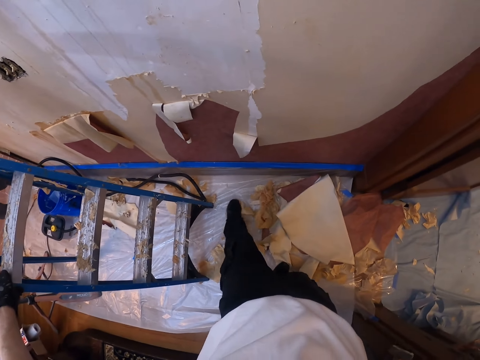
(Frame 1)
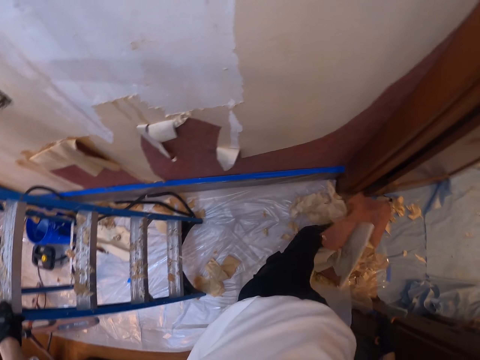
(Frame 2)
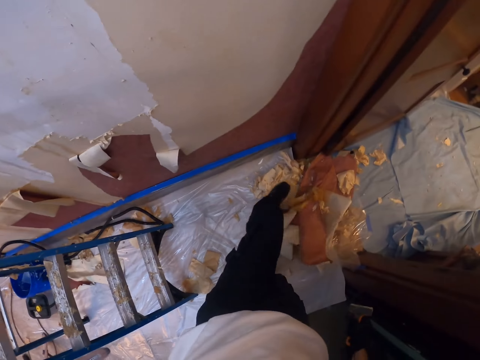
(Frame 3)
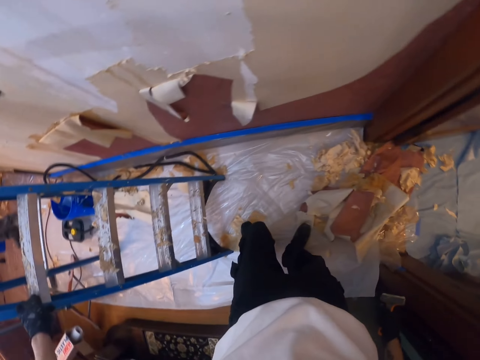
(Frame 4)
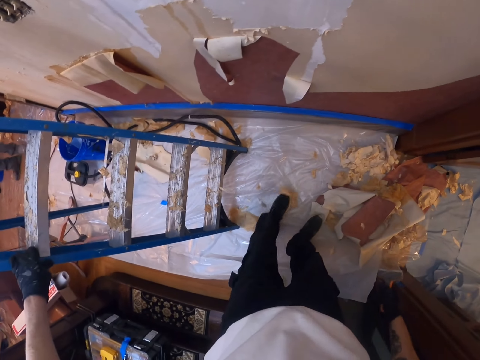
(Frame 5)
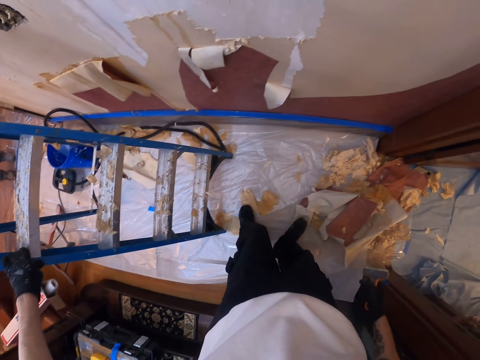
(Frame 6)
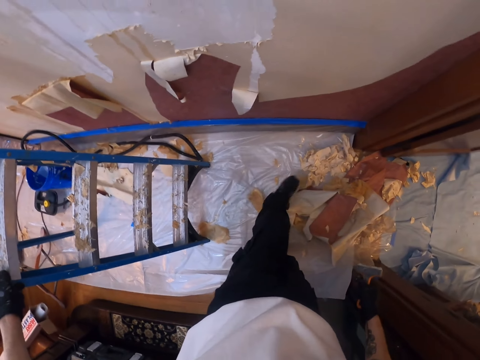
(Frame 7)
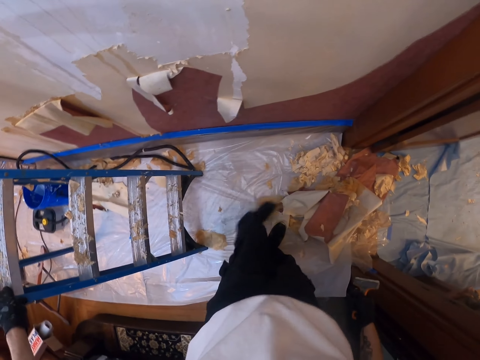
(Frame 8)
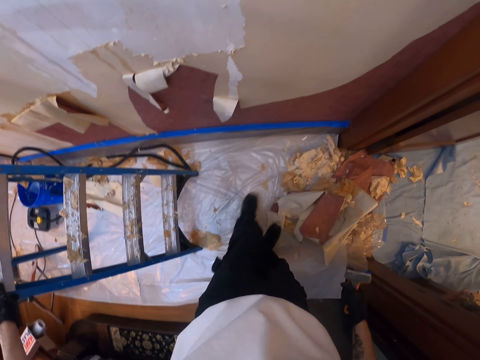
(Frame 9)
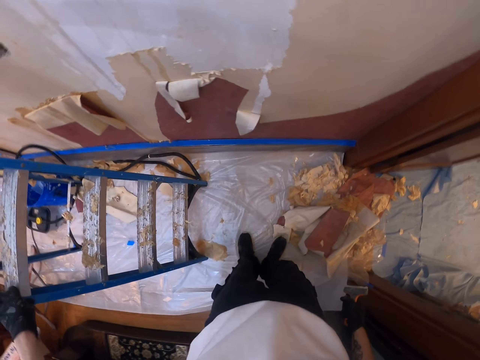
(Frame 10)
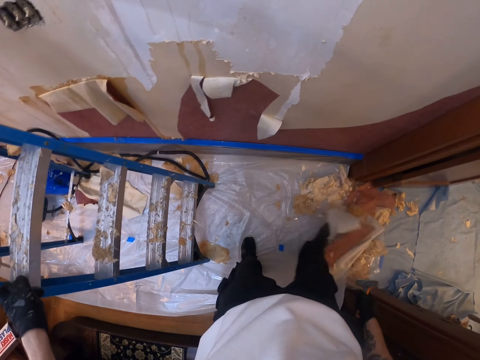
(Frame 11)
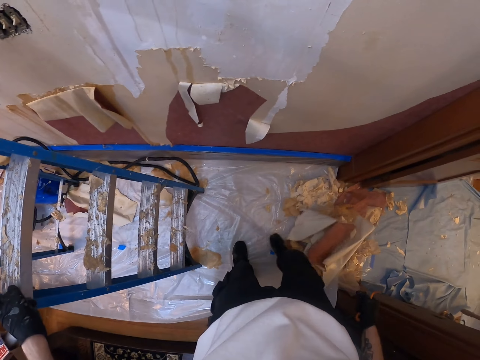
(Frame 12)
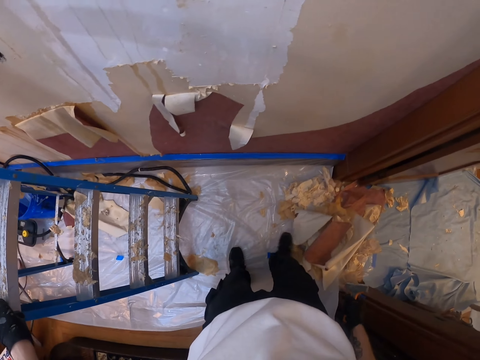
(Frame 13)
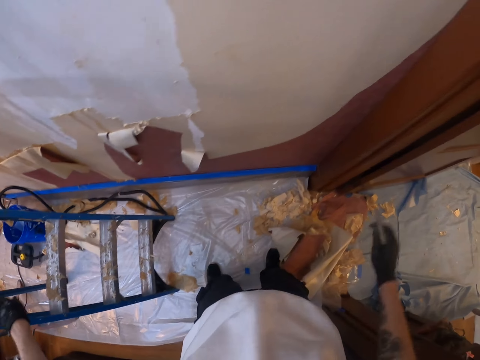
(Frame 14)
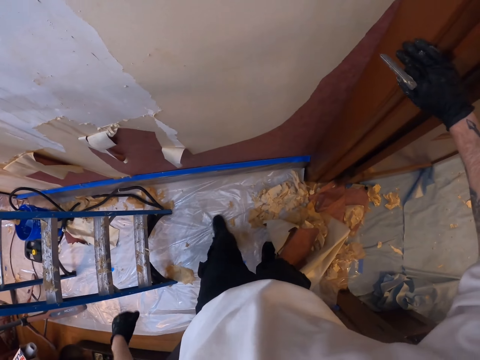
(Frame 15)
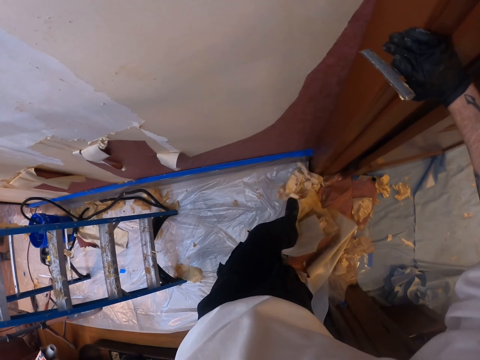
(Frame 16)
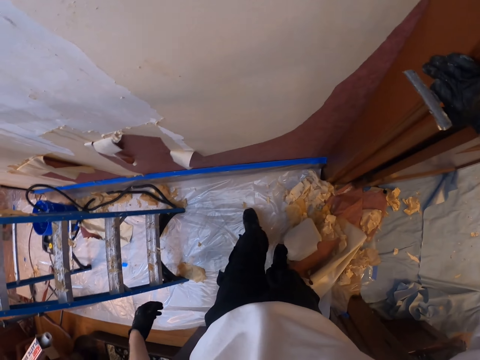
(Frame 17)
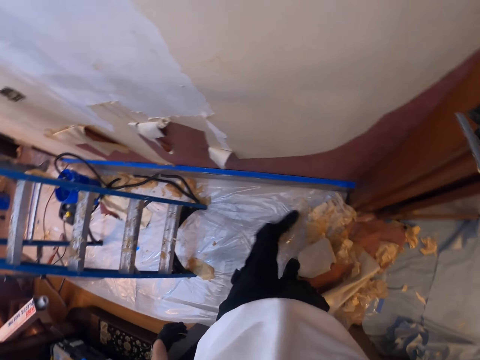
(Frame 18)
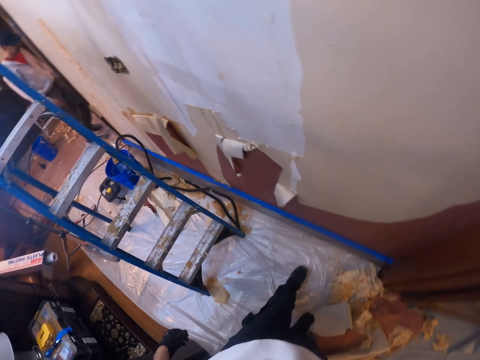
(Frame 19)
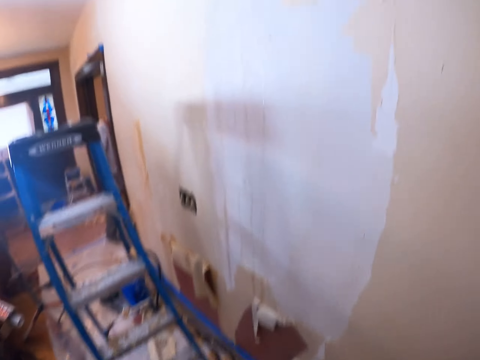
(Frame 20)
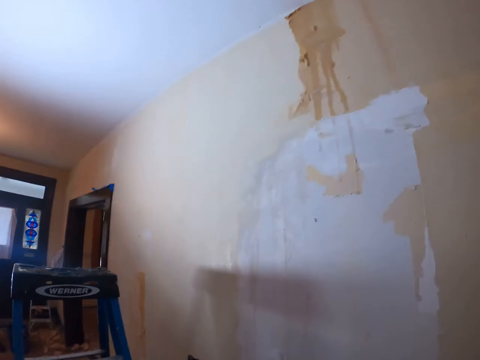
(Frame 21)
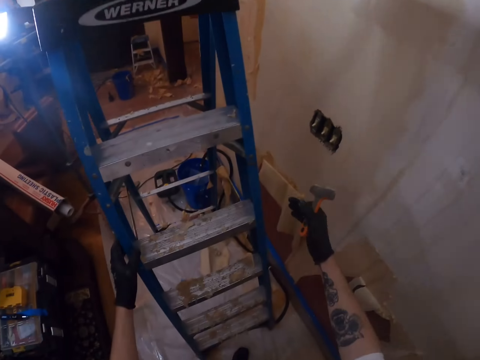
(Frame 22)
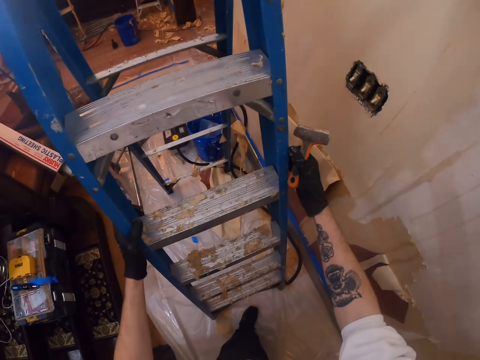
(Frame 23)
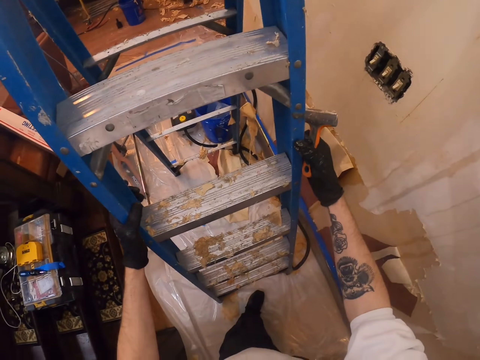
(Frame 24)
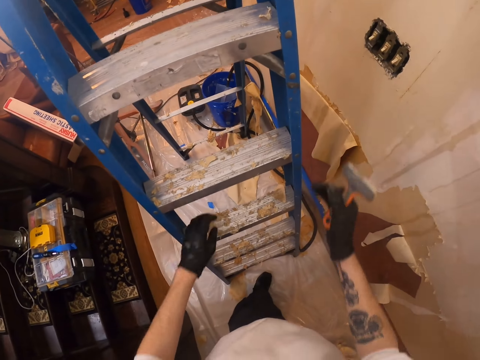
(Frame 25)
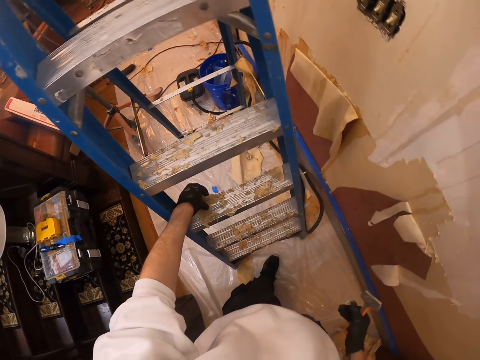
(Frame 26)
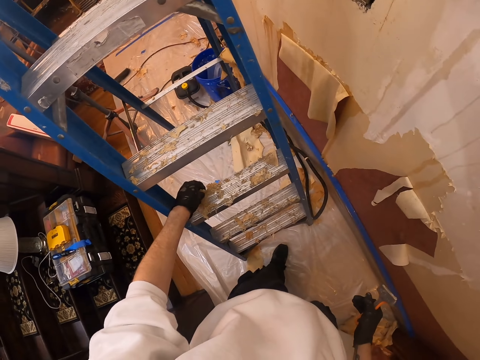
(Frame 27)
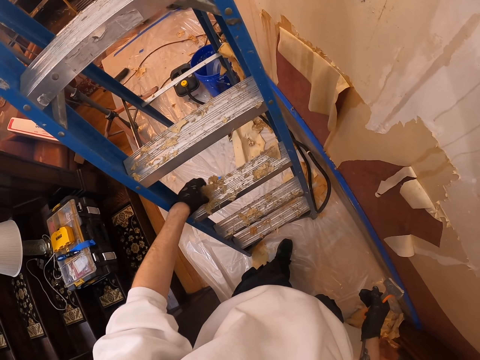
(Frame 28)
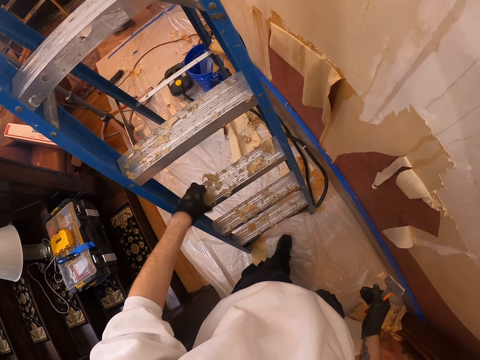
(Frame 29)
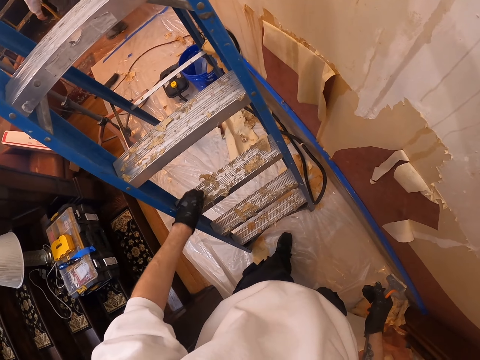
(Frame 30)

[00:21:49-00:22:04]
The camera wearer moves the wallpaper at the floor with the right leg. He holds the wall or door with the right hand. He pushes the dirt with his leg. He turns around. He walks around. He holds the ladder. He lets go of the ladder. He removes the wallpaper or paint that sticks at the ladder with the left hand.

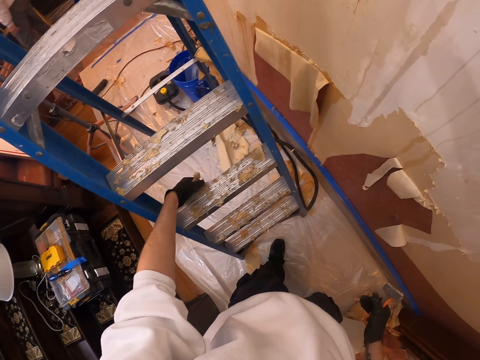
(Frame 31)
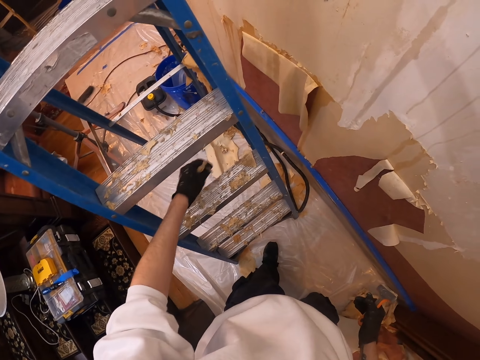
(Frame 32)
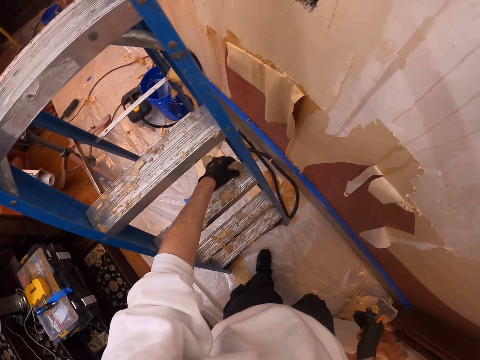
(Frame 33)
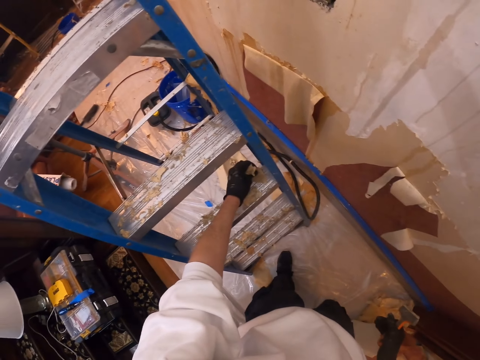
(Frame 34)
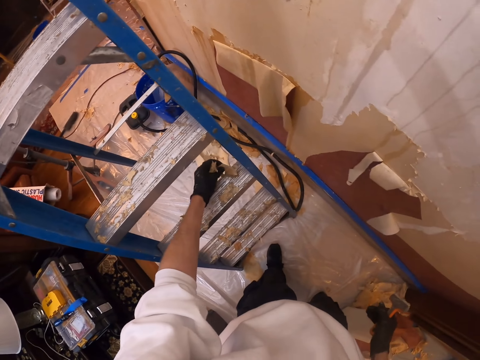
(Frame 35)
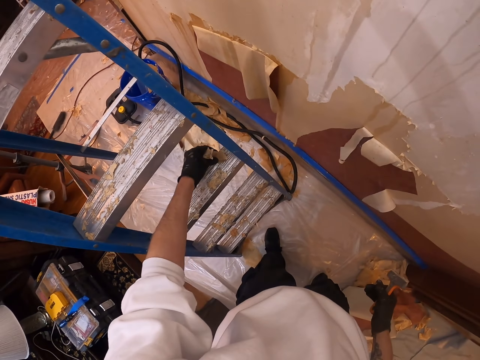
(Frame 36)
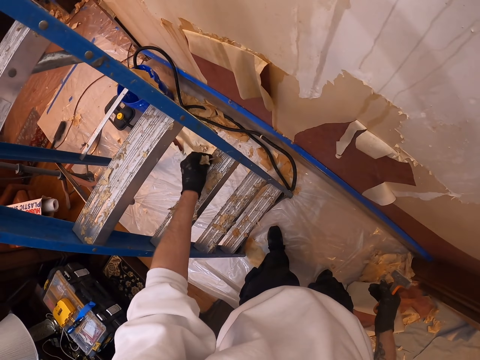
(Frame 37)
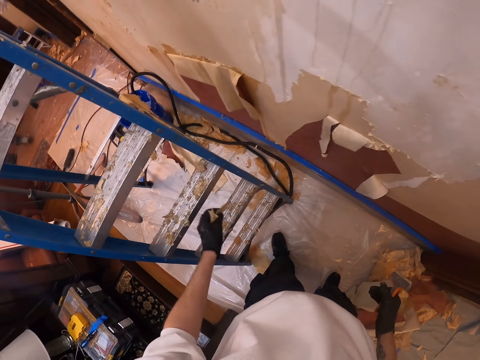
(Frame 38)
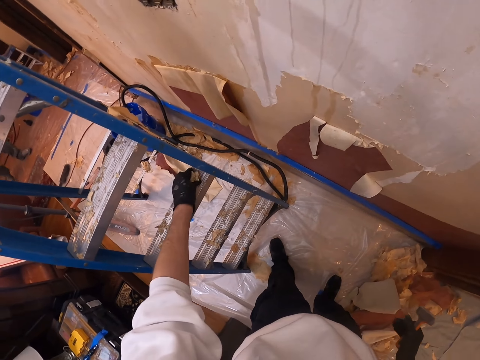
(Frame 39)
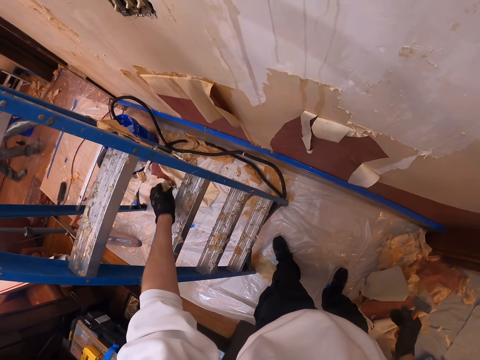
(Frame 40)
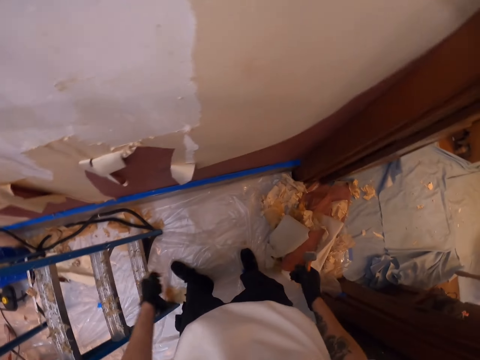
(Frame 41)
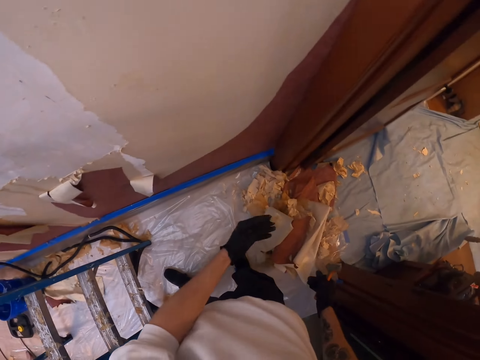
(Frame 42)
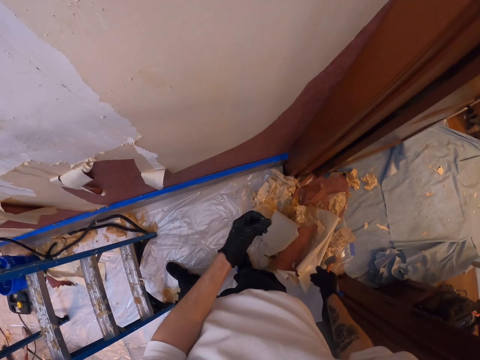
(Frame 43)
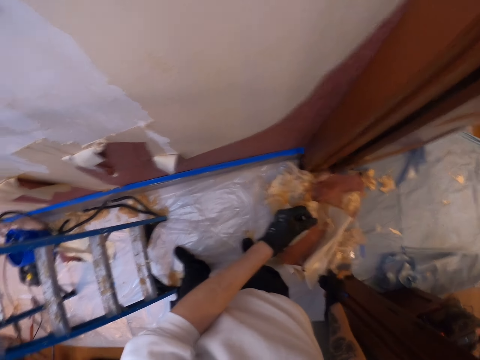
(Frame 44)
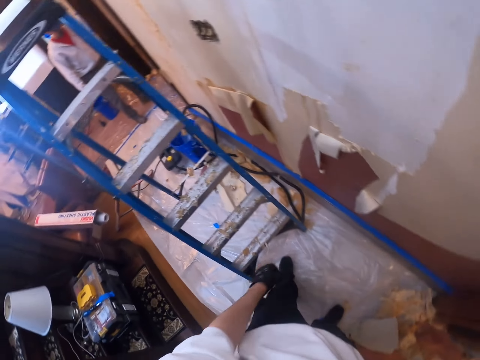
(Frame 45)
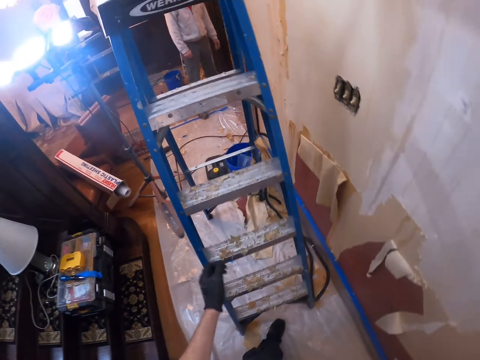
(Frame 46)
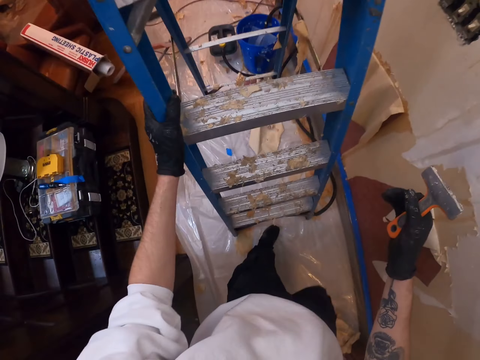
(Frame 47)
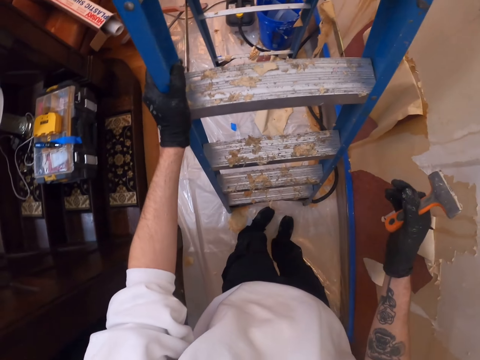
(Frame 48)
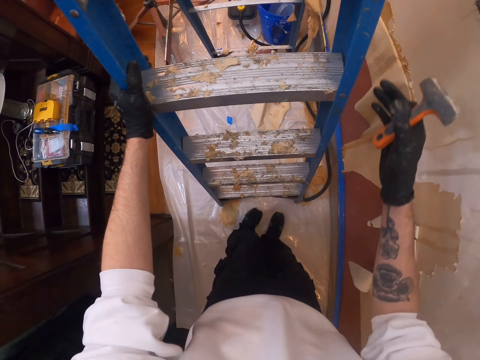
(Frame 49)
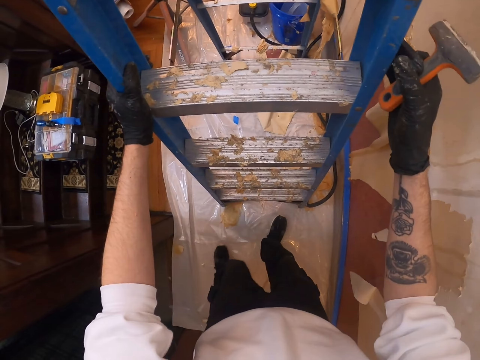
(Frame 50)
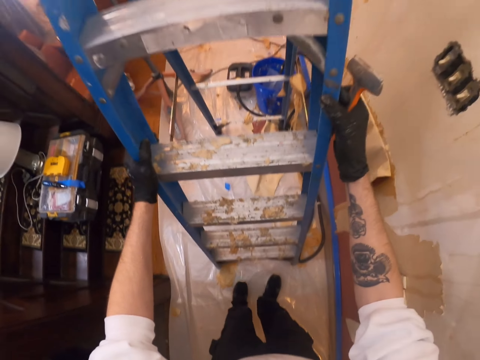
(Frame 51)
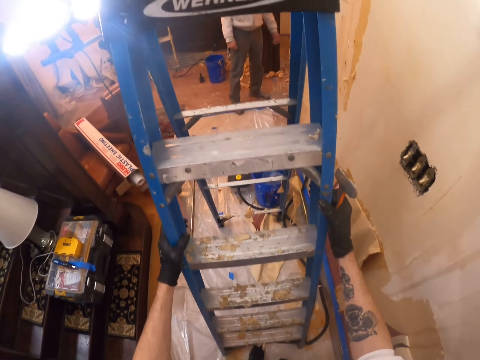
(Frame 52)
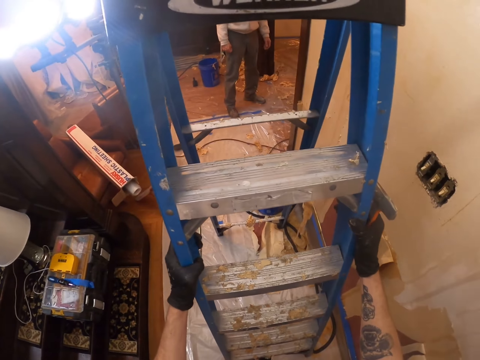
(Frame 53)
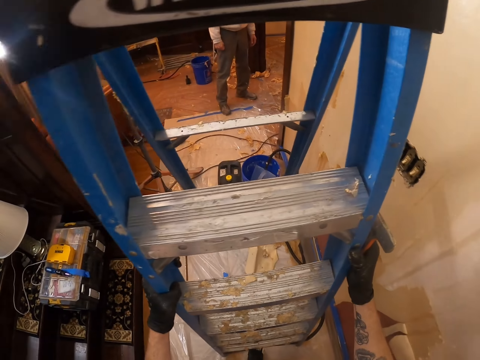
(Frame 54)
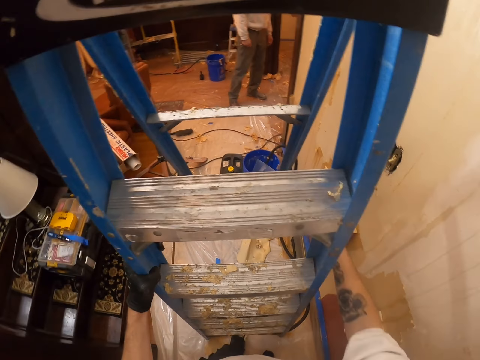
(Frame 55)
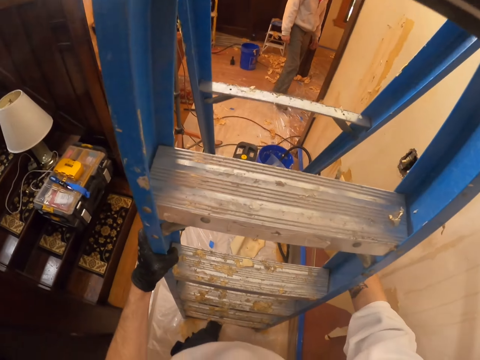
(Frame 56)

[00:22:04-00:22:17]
The camera wearer moves the left hand. They remove paint from the ladder. They turn around. They move the left hand. They throw the wallpaper on the floor. They look around. They turn around. They hold the ladder. They make a step. They lift the right hand. They hold the ladder with both hands. They climb the ladder.
